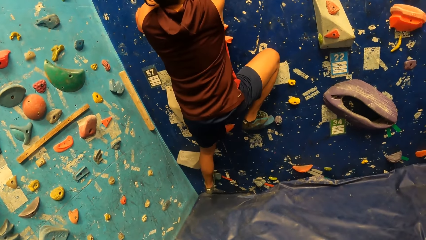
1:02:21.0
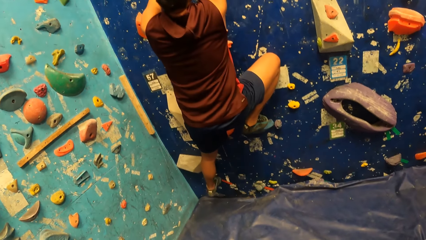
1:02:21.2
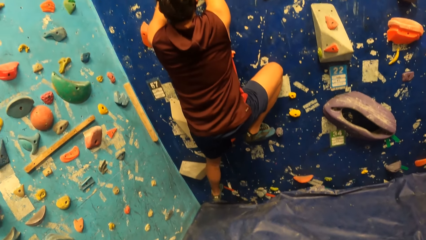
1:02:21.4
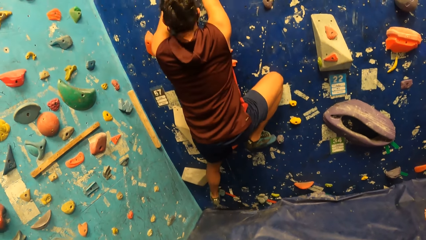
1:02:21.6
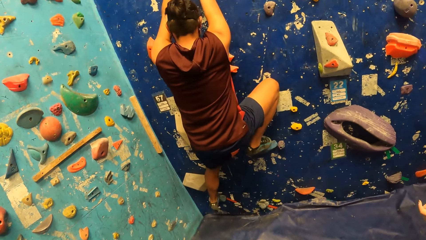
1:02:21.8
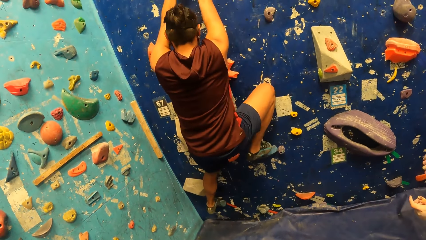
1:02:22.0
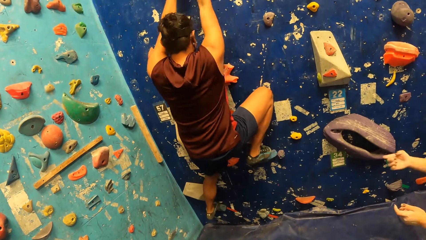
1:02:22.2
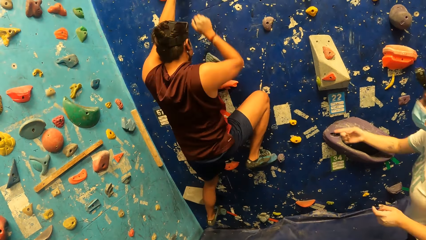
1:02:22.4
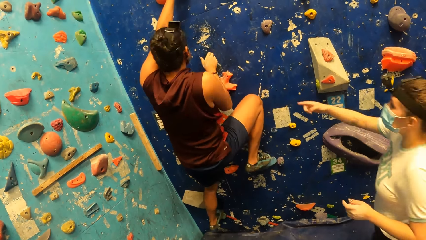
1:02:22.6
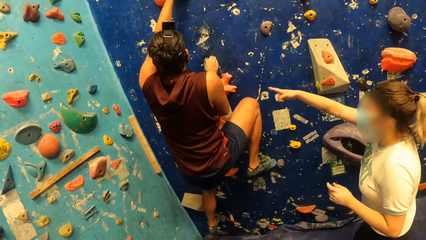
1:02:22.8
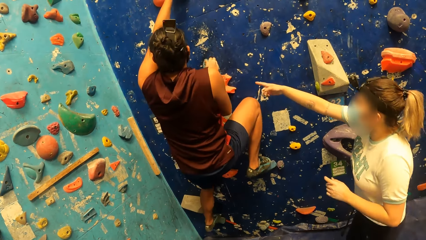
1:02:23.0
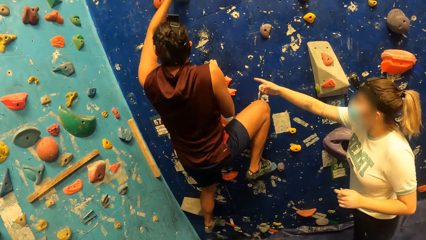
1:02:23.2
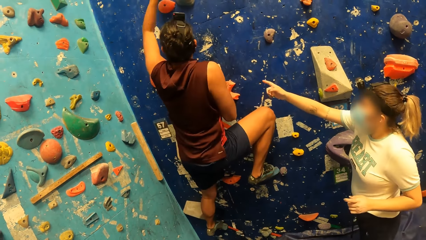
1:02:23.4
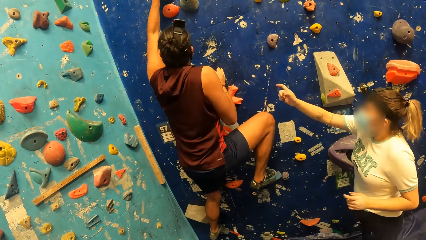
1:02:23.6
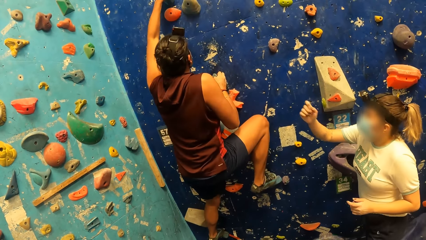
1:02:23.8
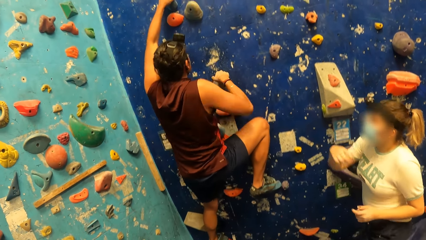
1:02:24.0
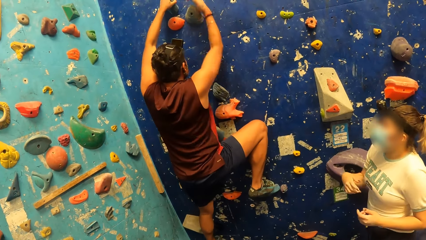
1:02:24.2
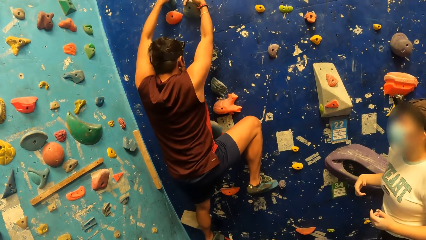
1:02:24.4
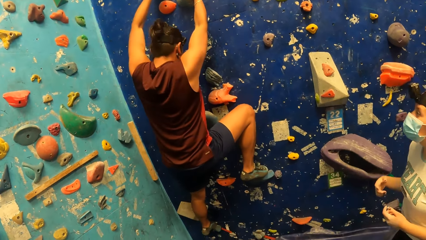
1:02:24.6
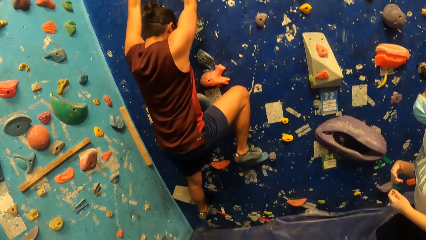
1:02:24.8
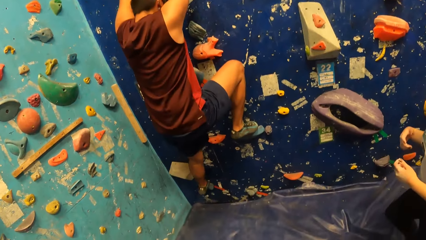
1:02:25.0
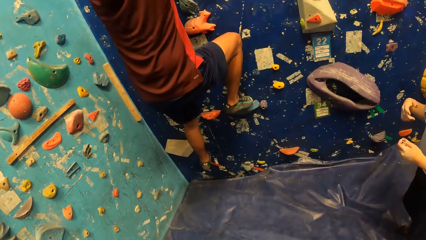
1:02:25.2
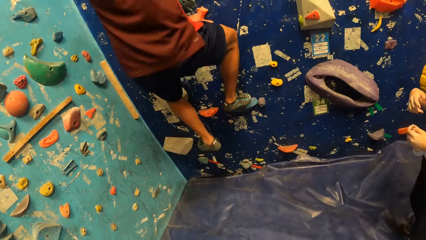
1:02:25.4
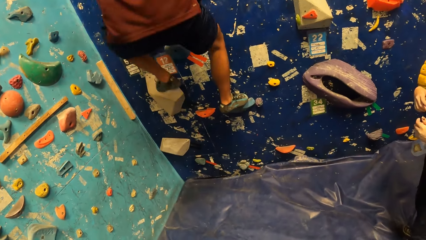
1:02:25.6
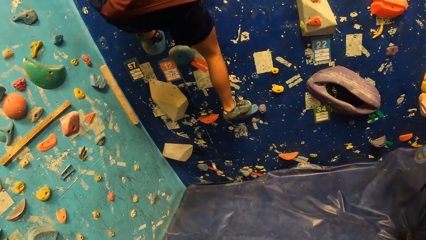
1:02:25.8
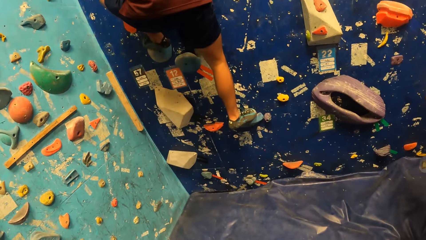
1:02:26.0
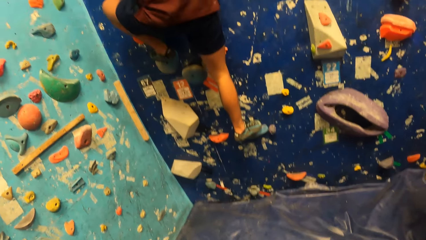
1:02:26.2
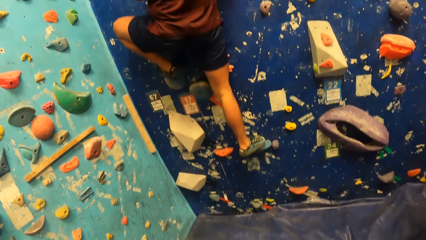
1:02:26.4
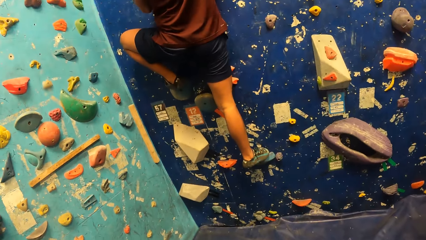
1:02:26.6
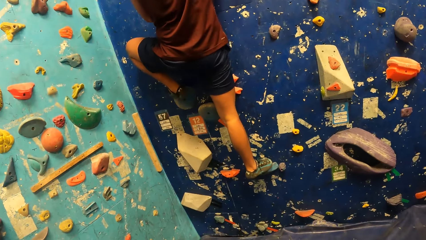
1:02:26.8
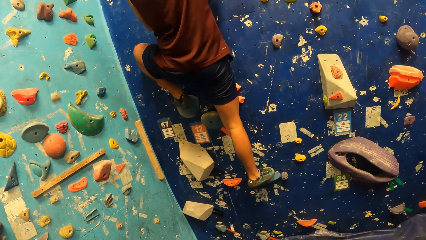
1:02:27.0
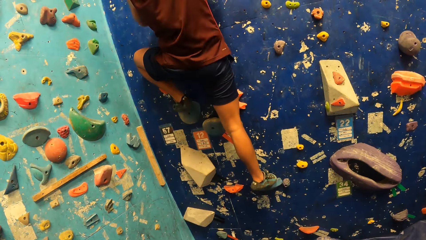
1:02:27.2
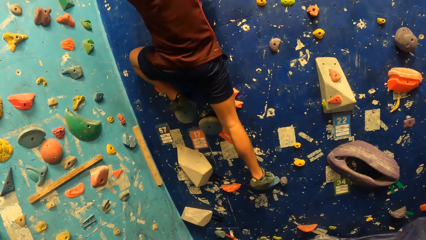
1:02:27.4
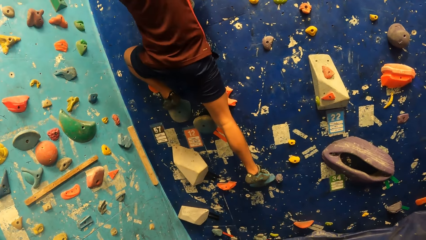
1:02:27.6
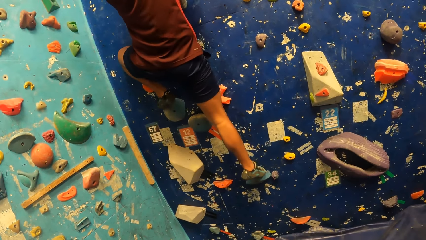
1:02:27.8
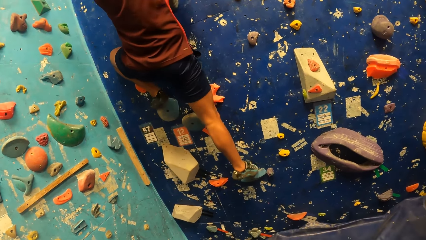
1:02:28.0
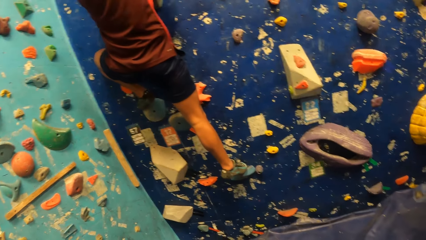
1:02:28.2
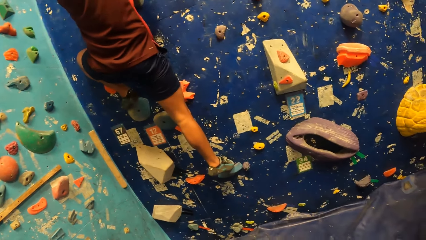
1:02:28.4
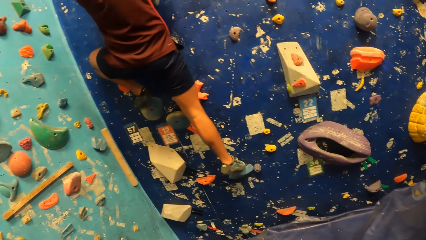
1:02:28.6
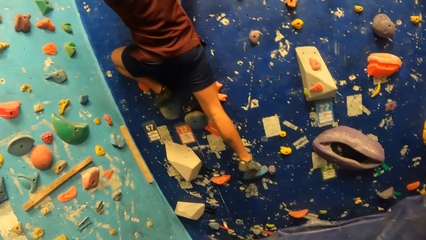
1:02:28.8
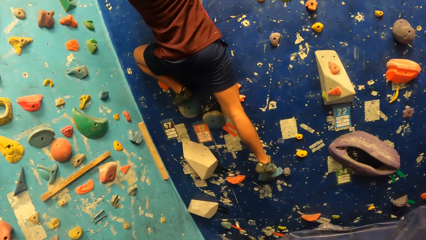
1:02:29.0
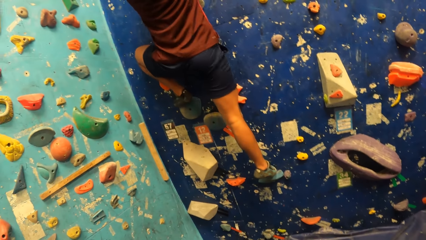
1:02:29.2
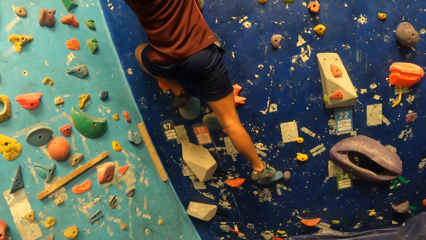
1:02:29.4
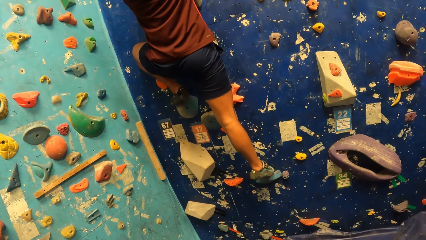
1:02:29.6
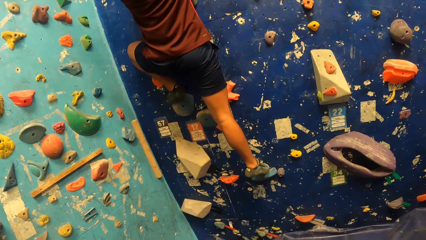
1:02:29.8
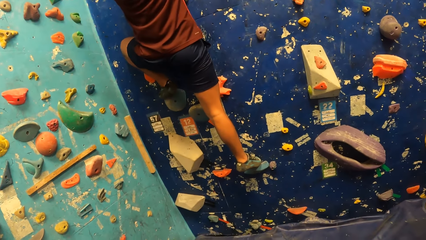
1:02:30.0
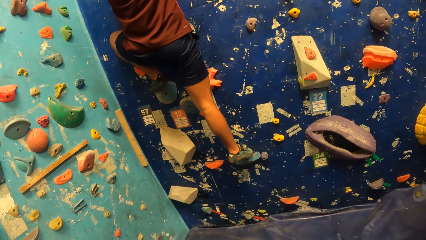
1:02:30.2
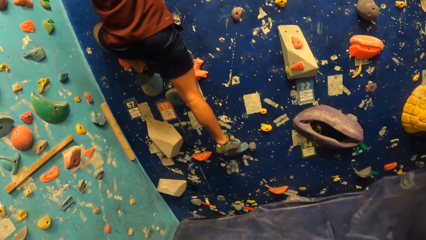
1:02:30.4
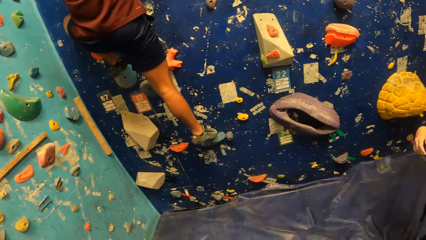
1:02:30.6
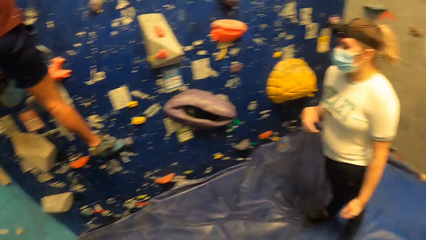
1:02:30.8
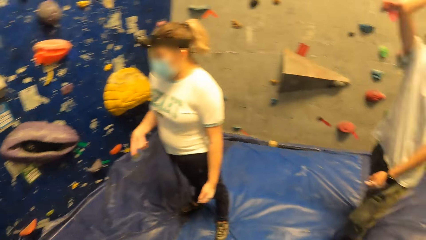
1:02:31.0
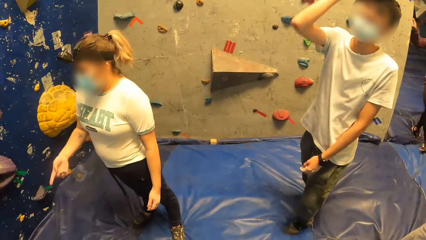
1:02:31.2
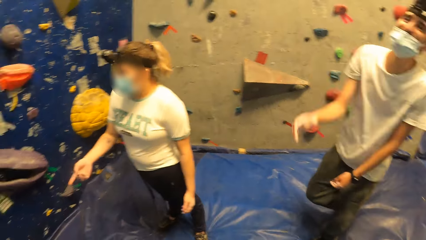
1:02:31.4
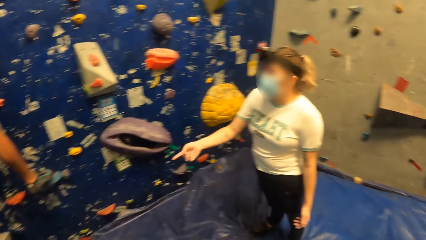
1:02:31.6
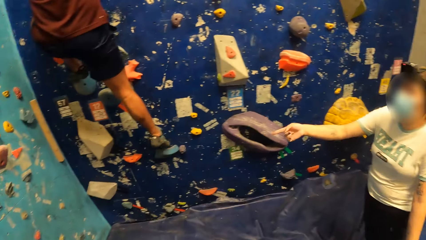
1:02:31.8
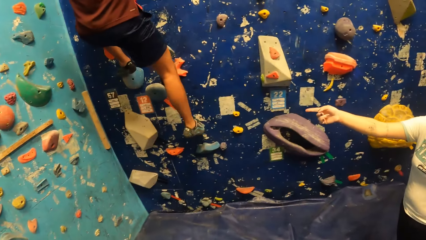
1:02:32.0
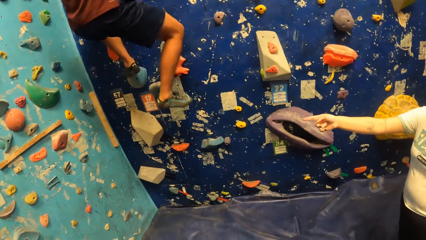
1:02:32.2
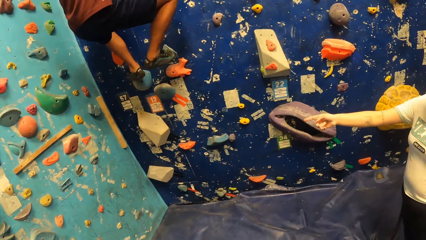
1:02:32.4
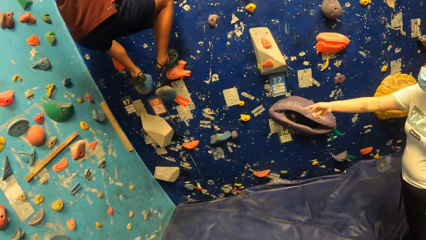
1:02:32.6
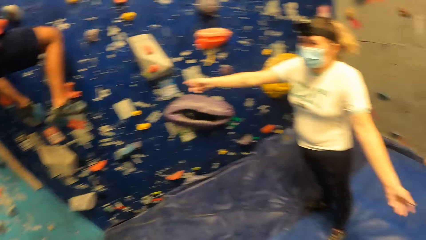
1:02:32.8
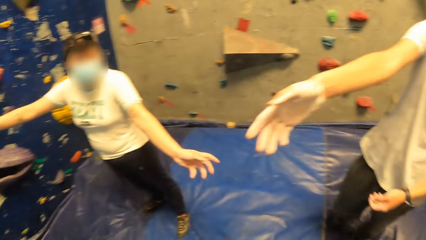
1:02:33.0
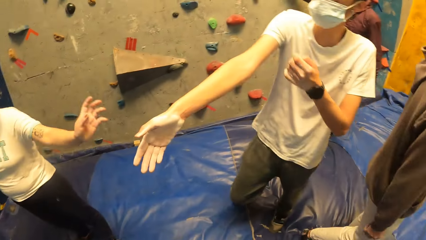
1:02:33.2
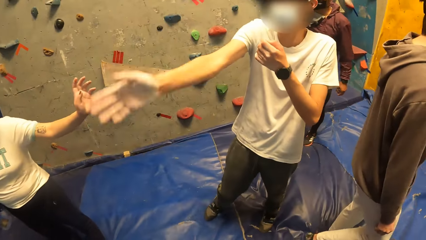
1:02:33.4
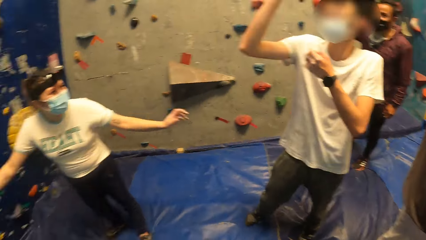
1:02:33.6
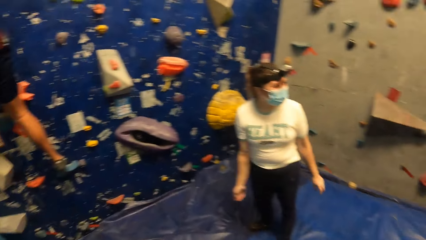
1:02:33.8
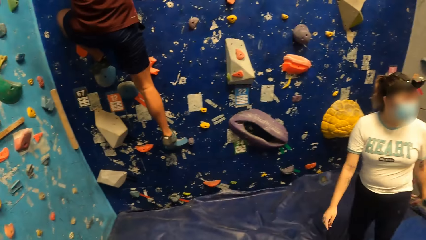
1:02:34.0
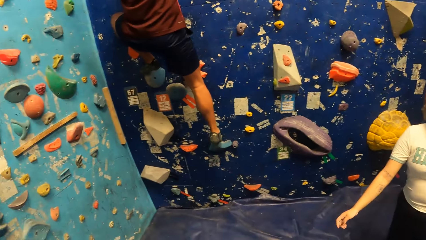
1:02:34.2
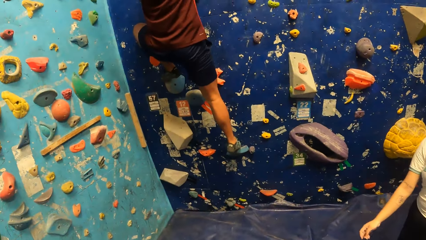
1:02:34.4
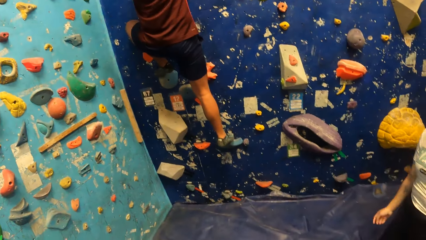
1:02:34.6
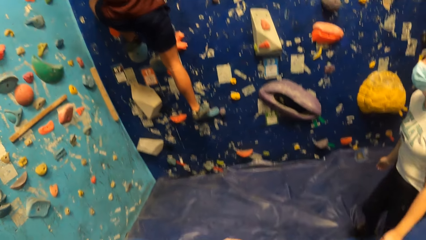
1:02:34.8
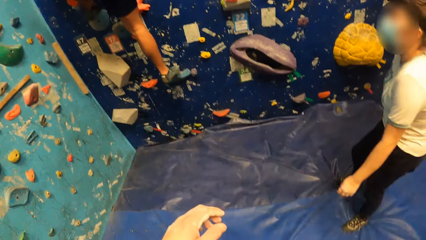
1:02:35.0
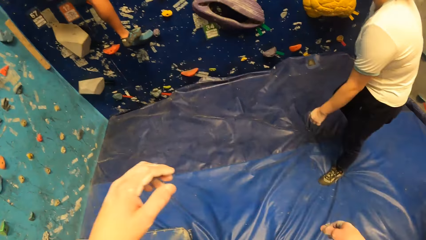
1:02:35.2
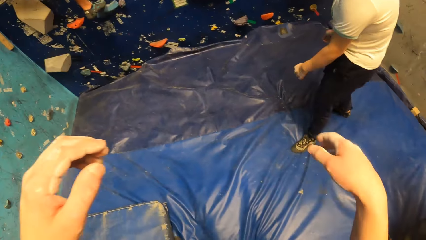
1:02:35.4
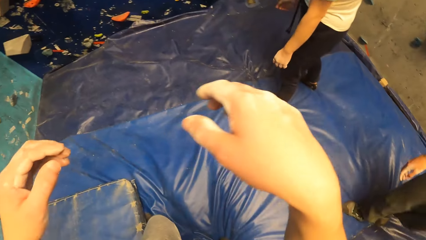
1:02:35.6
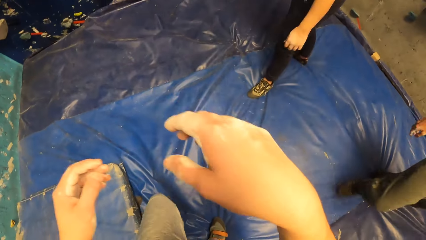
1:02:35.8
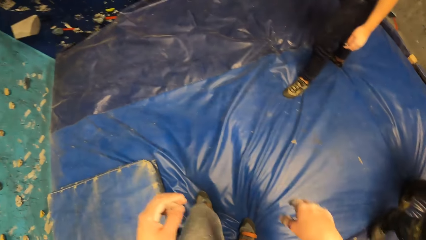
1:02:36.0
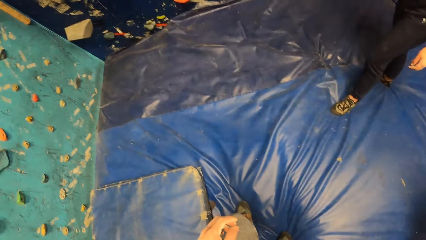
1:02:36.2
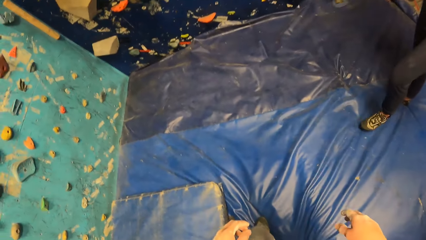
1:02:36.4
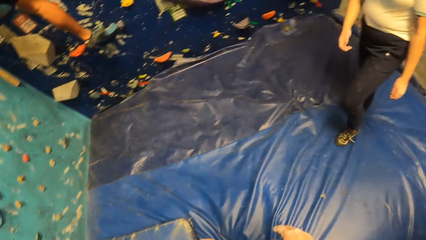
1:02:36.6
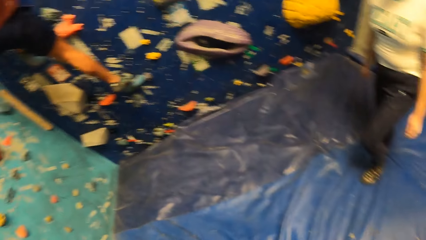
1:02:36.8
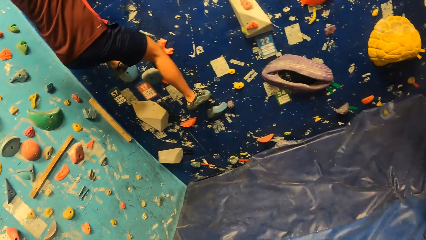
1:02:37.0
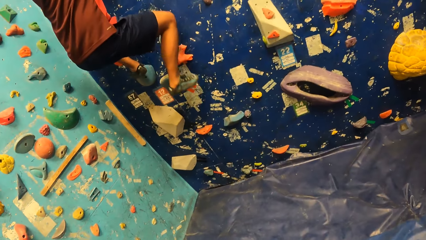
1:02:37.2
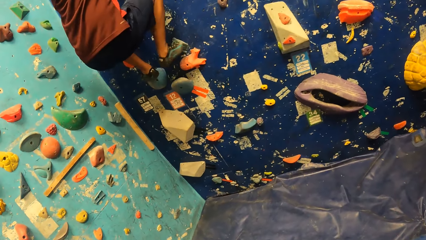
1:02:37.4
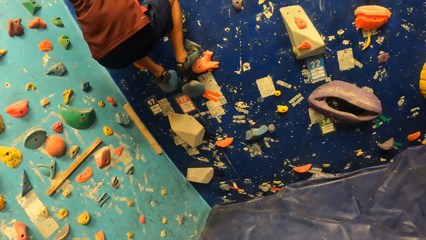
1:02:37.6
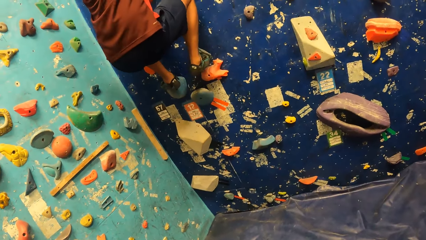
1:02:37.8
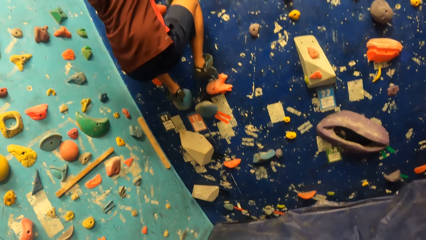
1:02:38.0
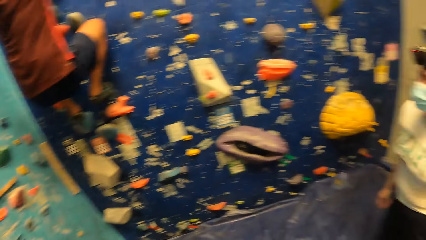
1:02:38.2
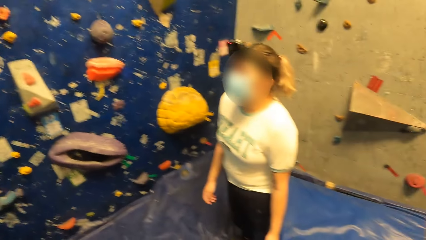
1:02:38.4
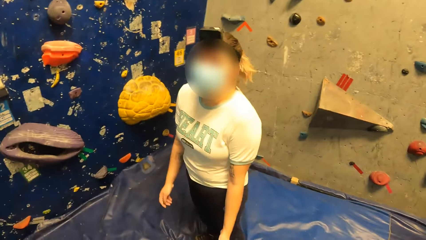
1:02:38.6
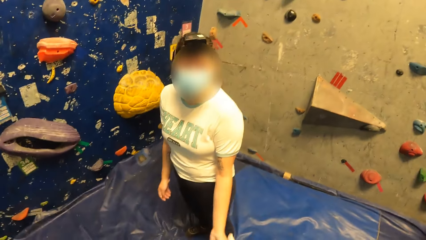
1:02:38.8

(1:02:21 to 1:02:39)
A lady points on the wall on her way towards a man. The lady steps backwards. The man climbs on the wall. The camera wearer looks around. Another man walks towards the camera wearer and the lady. The lady points on the wall. The other man gestures and converses with the lady. The camera wearer gestures and converses. The first man climbs on the wall. The camera wearer looks up.
